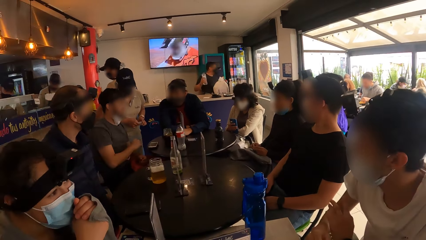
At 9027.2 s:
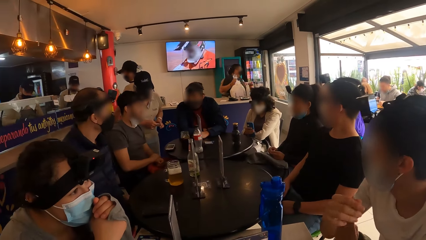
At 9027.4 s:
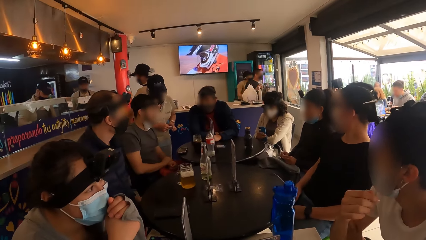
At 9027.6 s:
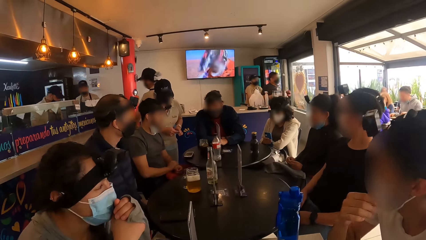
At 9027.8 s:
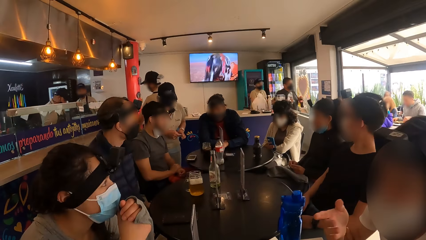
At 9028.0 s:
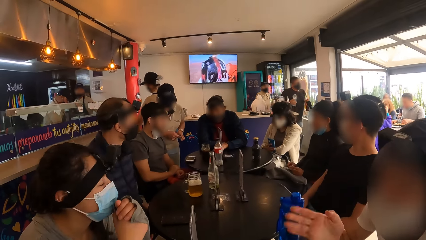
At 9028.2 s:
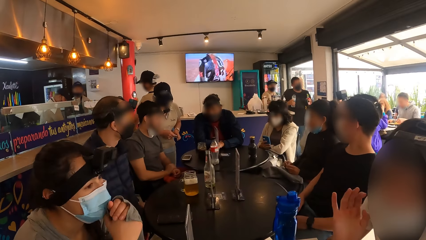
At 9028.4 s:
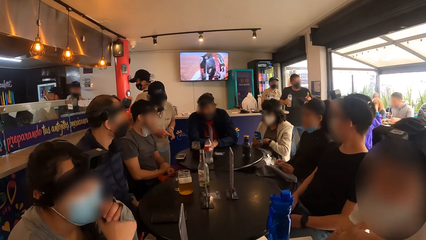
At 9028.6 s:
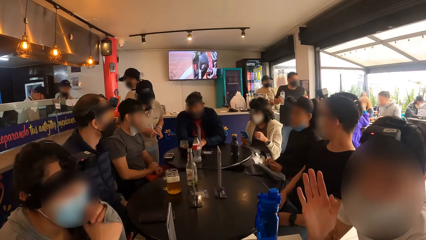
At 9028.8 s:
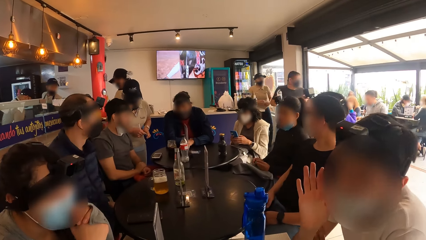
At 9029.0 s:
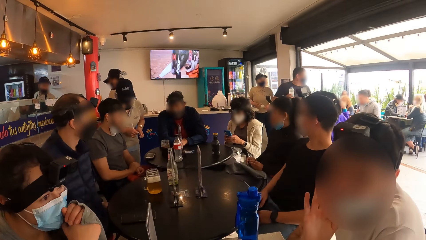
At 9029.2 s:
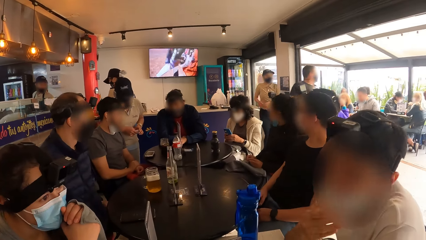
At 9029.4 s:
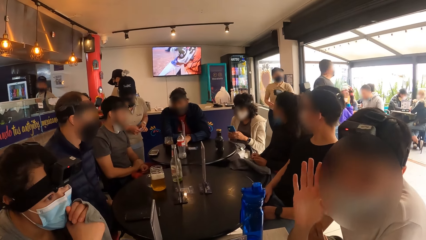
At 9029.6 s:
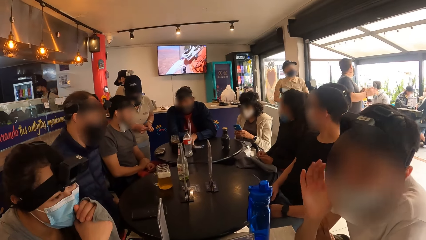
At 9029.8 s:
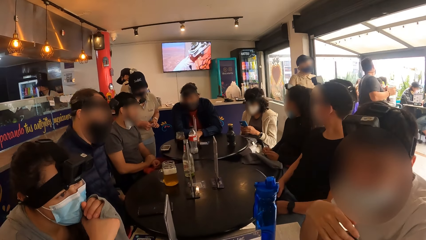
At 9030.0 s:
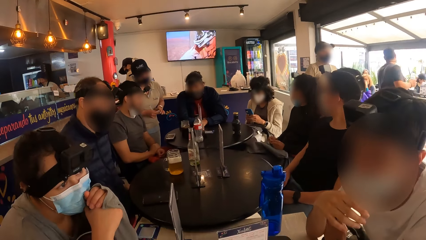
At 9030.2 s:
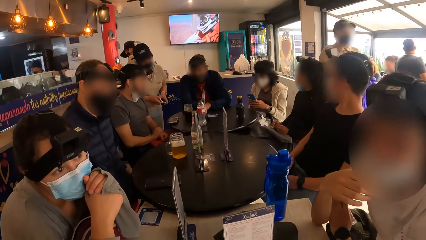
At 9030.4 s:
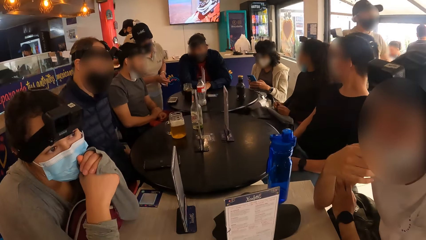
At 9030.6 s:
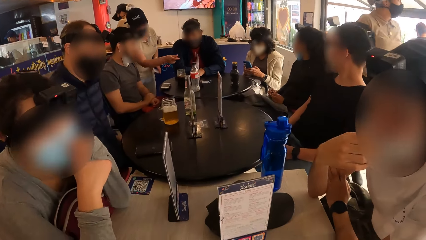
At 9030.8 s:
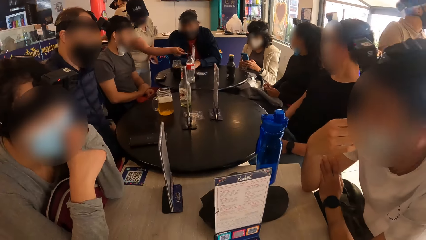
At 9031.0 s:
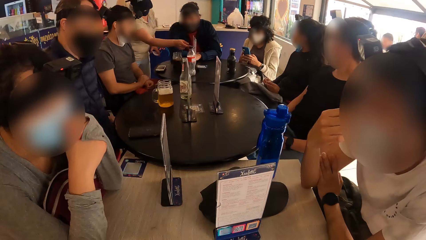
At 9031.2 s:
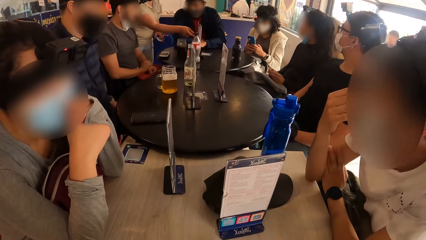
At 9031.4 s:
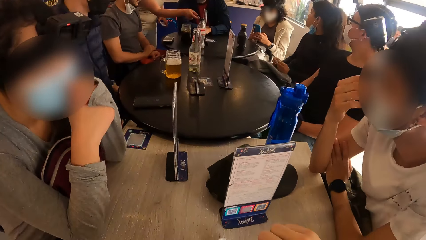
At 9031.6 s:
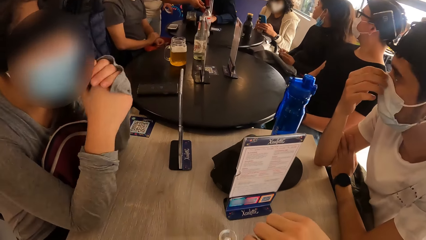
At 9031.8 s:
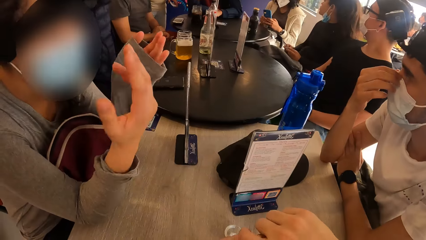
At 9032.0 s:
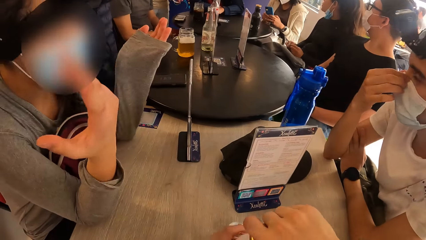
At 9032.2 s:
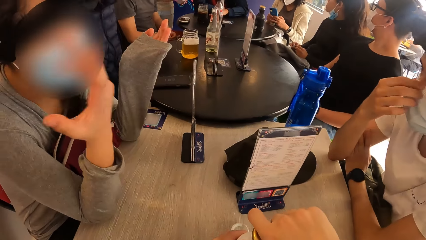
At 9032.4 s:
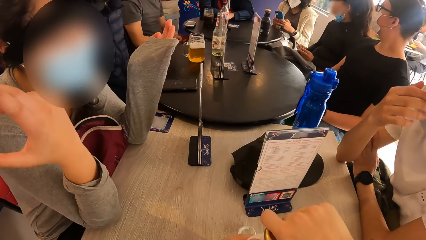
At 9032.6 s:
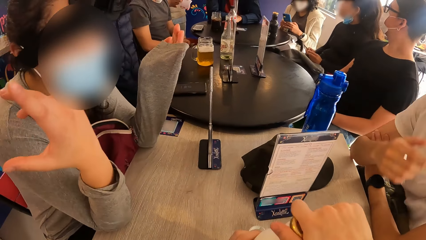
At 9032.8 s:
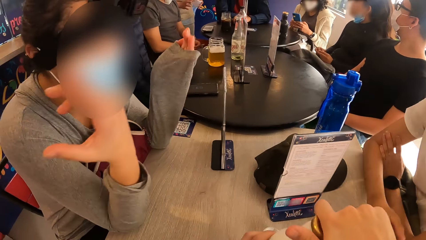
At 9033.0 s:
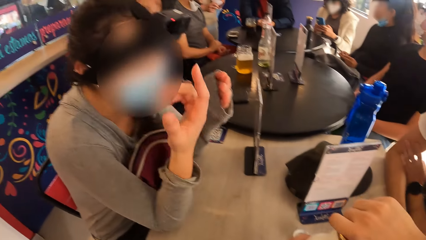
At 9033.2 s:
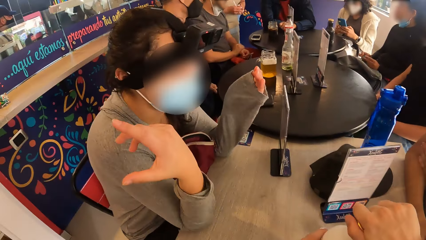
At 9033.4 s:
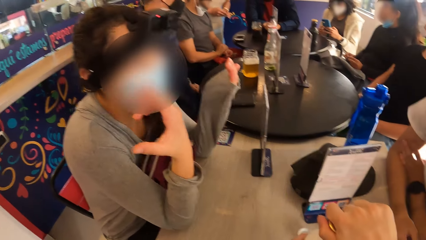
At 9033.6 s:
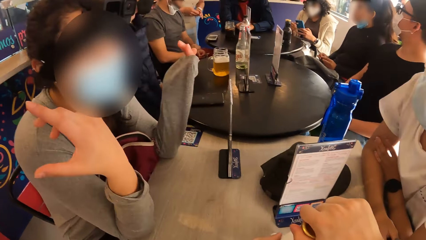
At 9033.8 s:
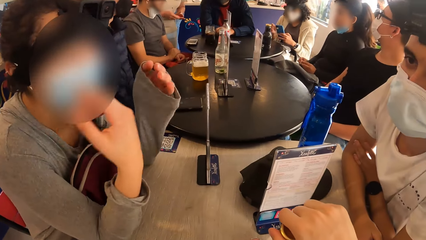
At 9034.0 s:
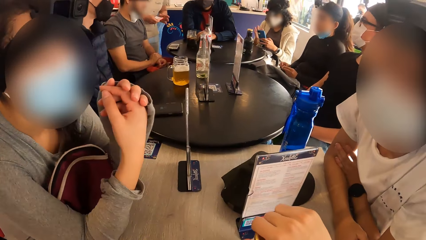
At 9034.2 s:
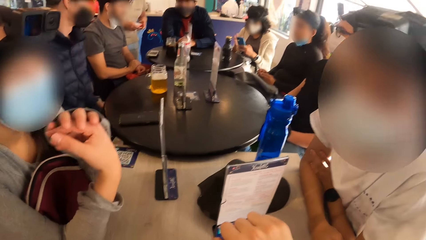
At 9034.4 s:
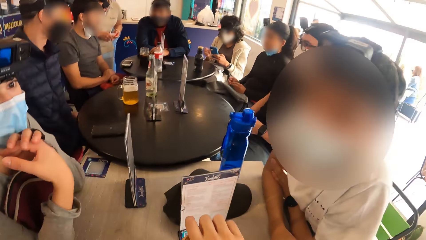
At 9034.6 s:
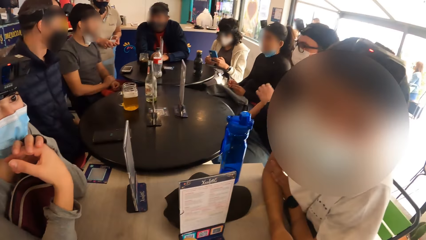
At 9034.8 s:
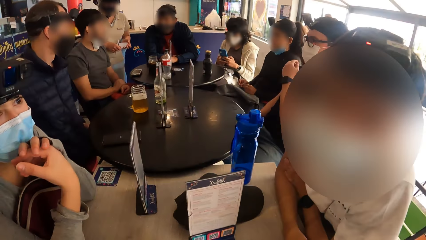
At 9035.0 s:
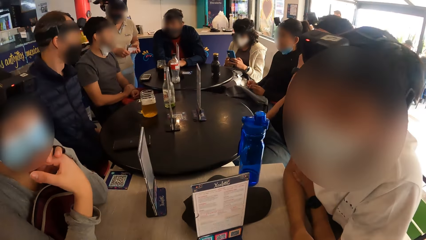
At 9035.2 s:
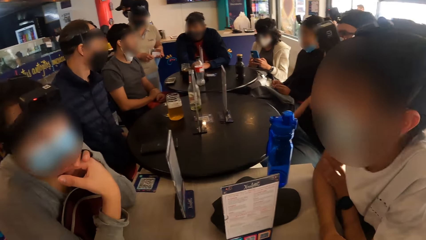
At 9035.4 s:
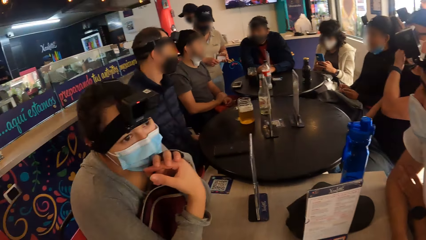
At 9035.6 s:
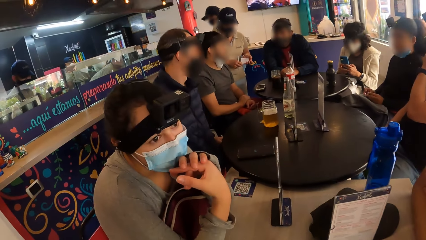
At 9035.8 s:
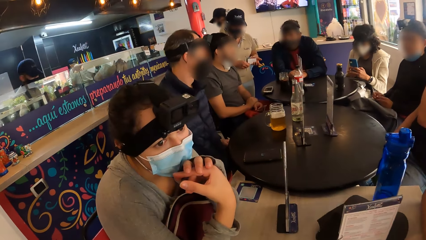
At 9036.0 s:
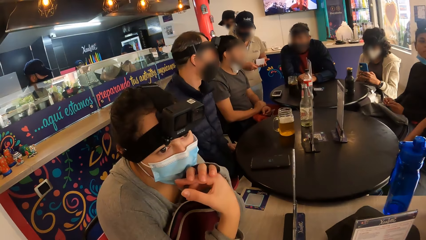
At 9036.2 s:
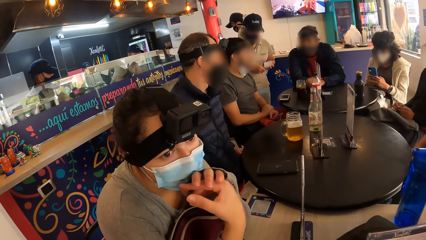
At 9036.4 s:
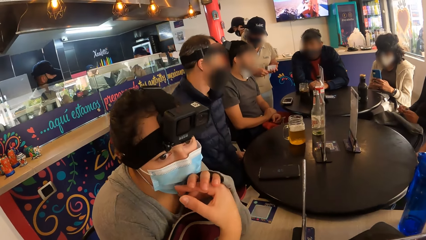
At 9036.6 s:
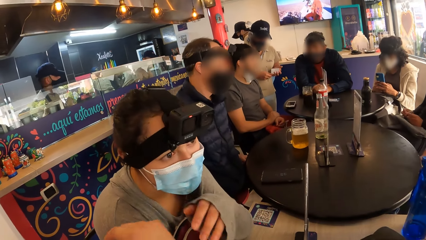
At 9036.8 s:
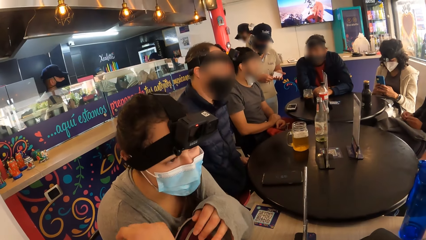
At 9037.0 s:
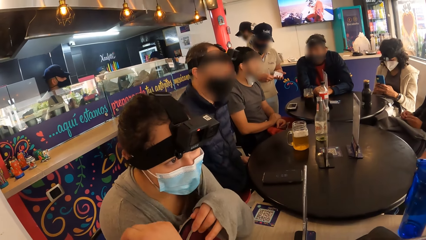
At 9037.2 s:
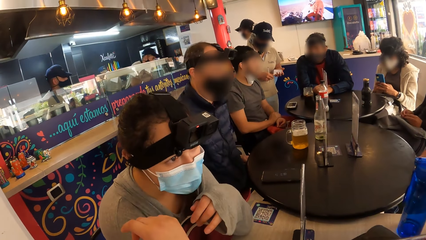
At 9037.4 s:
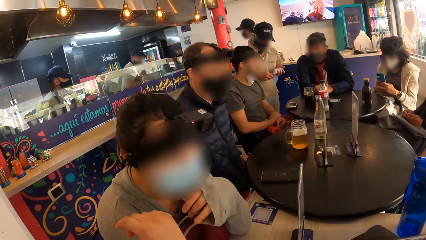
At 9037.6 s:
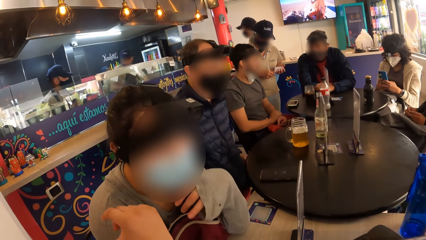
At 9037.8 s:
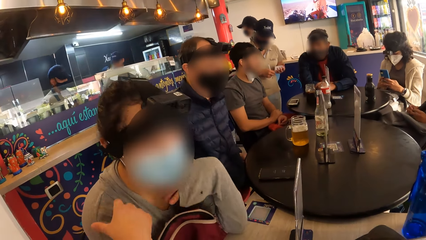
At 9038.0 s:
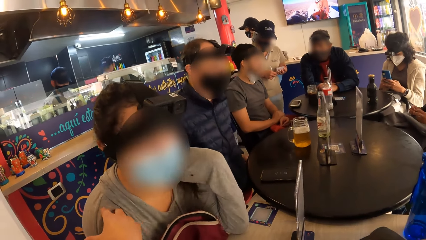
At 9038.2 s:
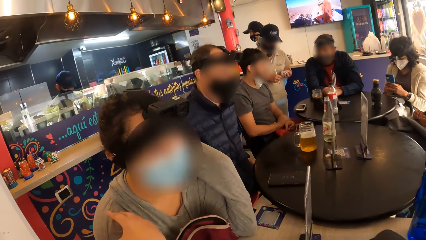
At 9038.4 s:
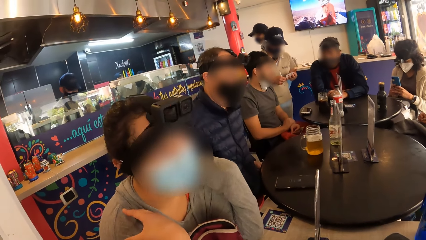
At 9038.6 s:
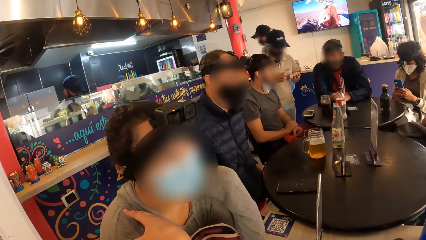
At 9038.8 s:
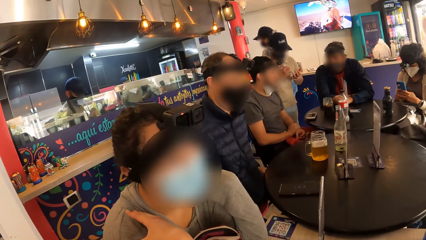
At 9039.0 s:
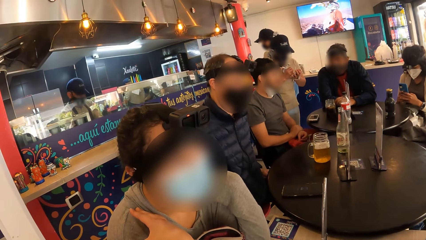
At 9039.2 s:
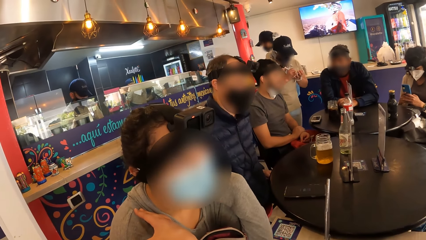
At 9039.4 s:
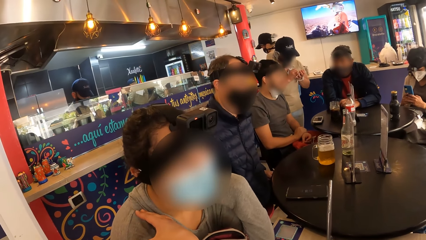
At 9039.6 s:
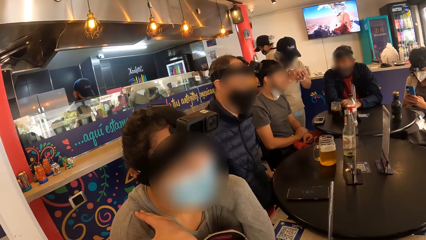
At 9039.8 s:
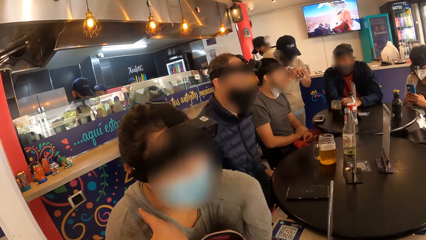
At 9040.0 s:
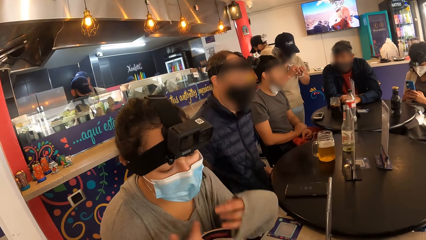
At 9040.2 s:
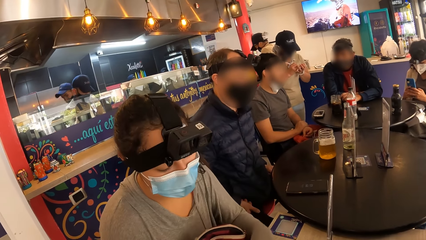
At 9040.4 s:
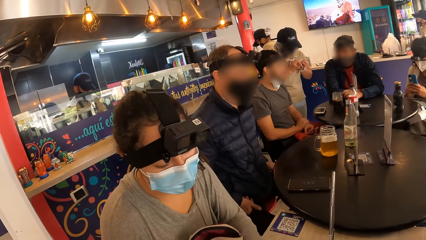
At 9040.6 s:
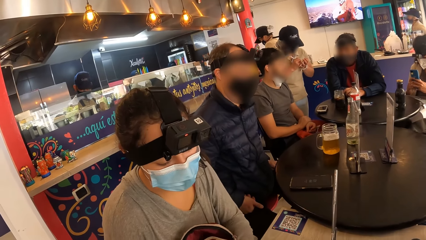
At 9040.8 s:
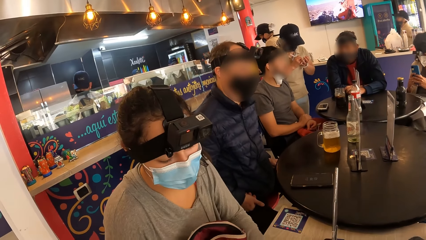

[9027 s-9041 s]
A woman interacts with a man and the camera wearer. The camera wearer closes a bottle on the table with his right hand. He opens the bottle. He moves his hand. He looks around the restaurant.

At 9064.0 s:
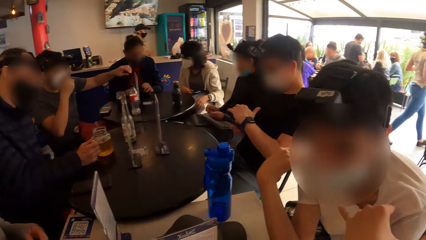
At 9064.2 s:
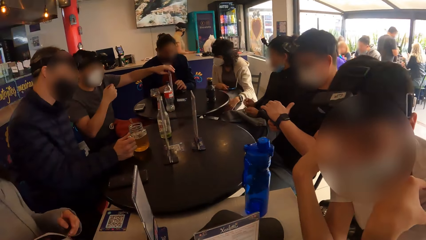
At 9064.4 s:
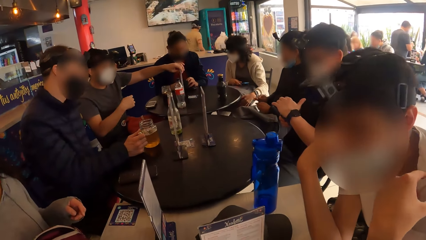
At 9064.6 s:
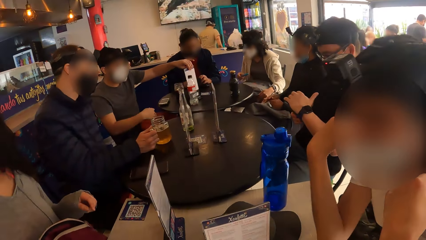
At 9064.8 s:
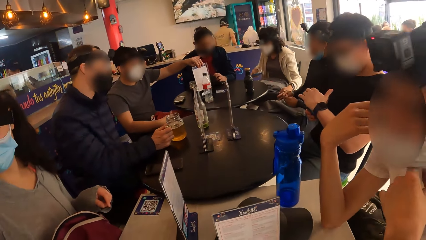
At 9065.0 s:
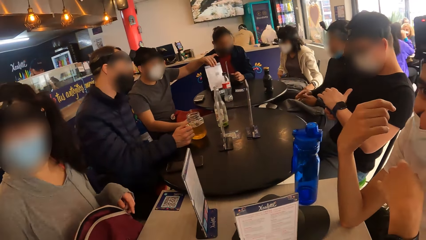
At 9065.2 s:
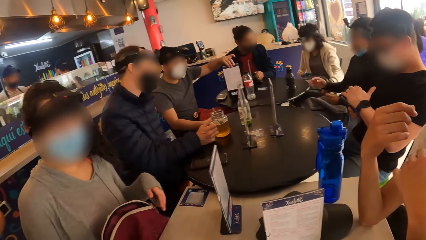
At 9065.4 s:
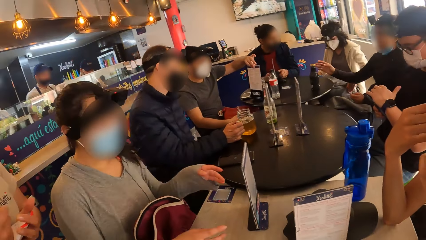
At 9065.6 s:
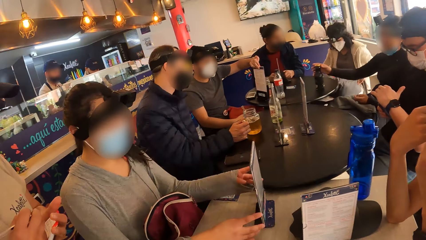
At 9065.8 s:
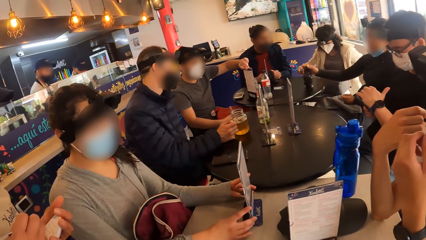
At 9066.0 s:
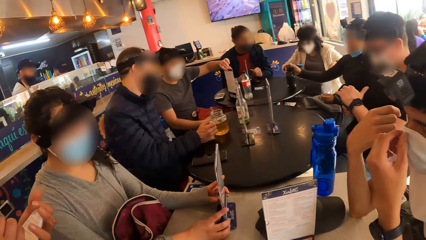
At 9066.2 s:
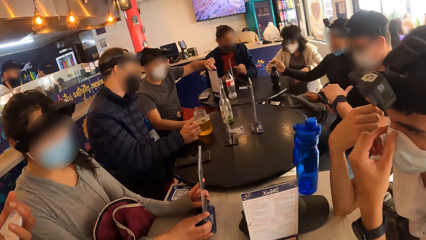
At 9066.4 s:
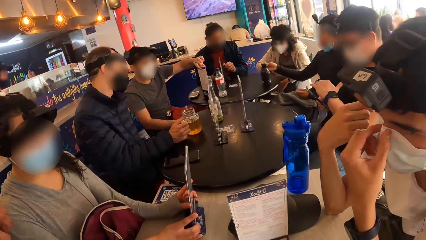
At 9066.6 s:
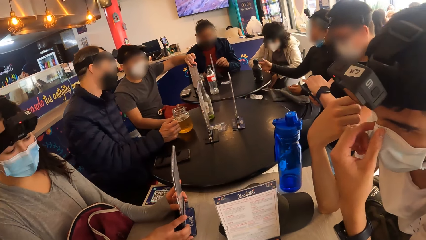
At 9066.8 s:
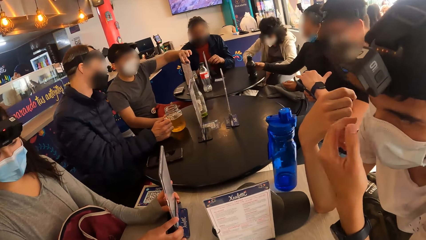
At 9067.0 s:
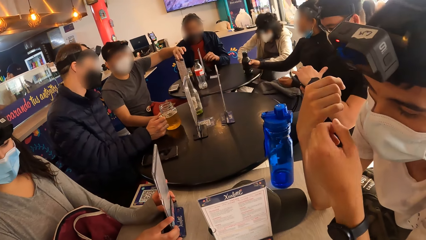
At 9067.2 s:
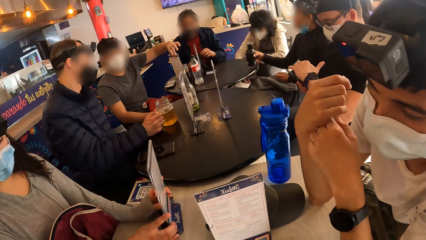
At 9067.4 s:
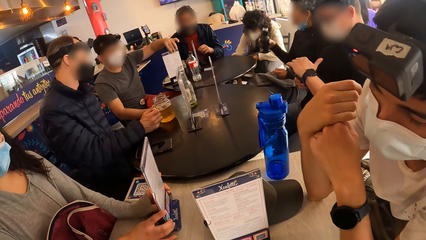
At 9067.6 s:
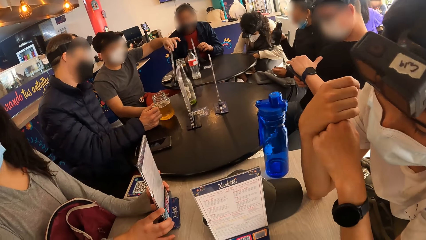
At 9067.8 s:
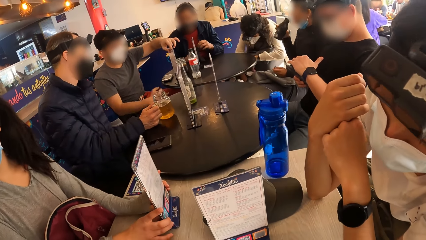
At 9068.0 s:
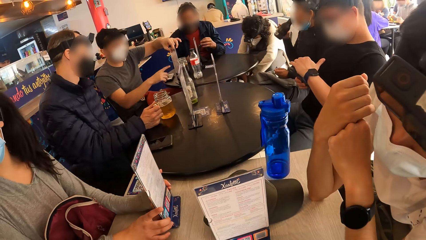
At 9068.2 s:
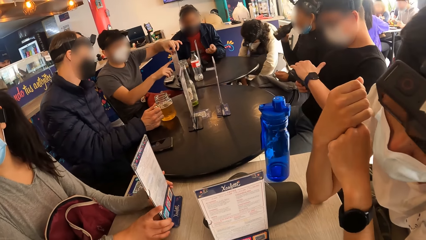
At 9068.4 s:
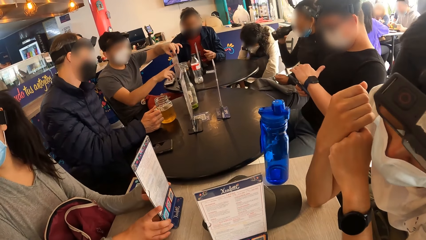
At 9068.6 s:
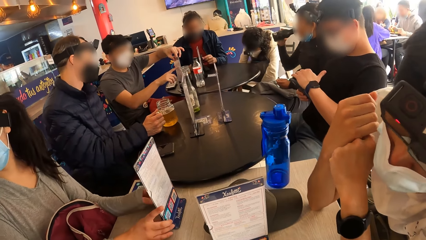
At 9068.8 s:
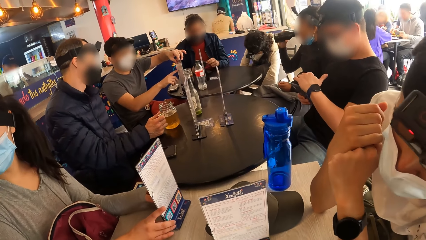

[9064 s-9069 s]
A waiter interacts with the woman. The woman studies the menu stand on the table with both hands.
